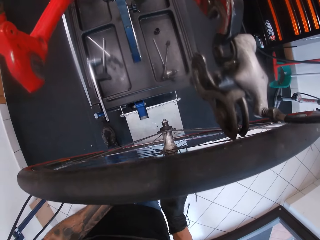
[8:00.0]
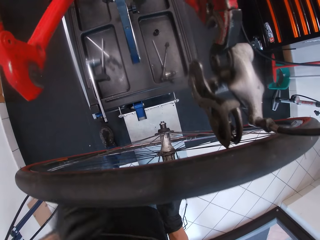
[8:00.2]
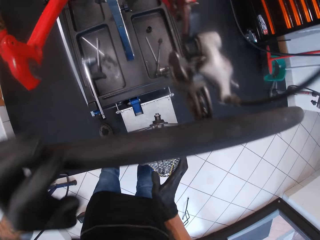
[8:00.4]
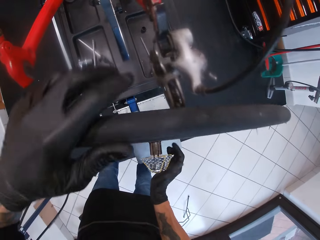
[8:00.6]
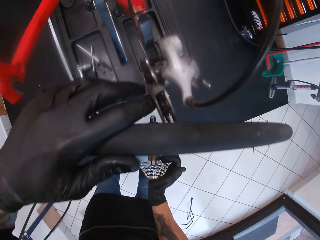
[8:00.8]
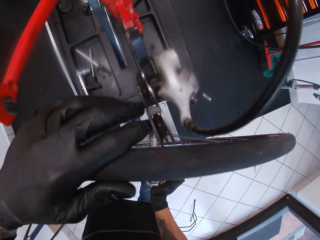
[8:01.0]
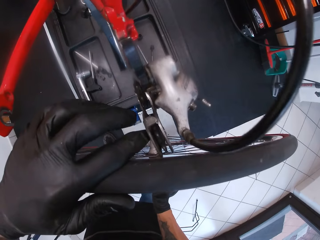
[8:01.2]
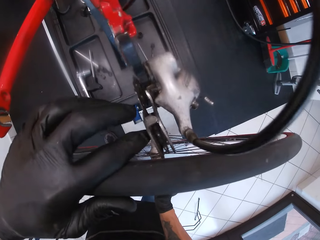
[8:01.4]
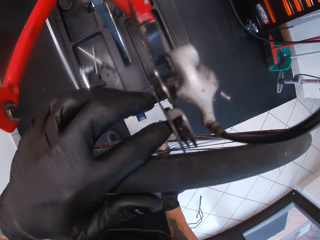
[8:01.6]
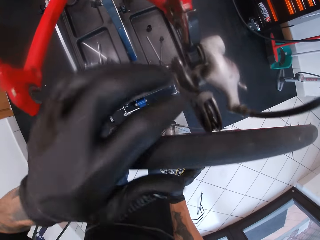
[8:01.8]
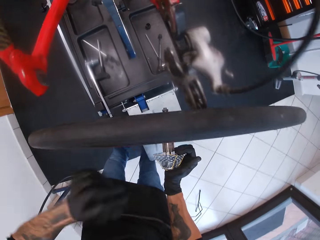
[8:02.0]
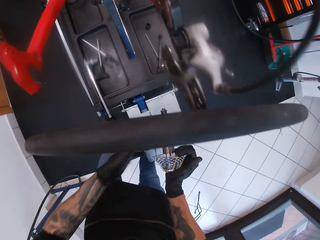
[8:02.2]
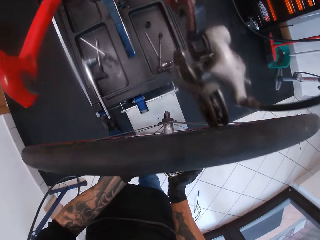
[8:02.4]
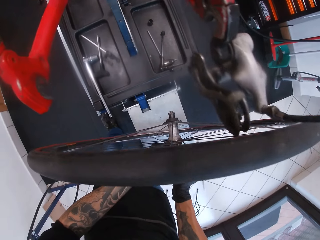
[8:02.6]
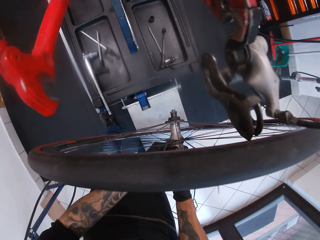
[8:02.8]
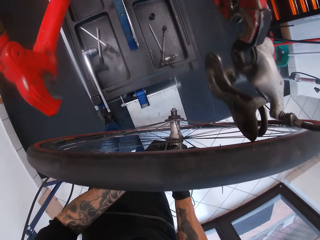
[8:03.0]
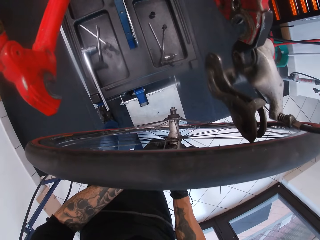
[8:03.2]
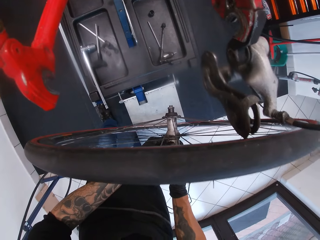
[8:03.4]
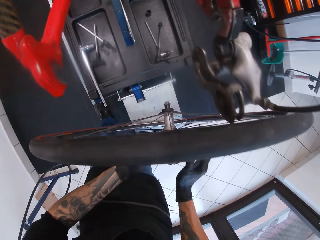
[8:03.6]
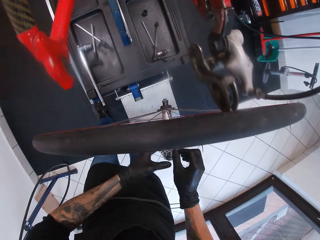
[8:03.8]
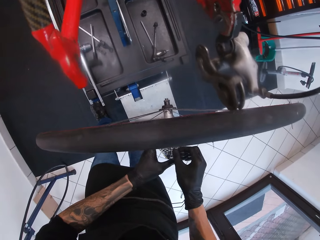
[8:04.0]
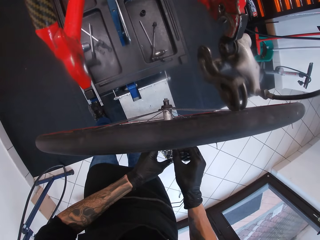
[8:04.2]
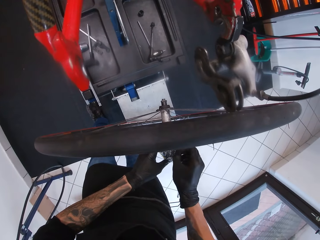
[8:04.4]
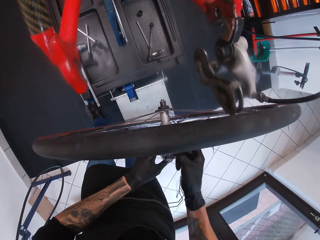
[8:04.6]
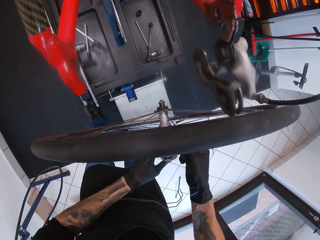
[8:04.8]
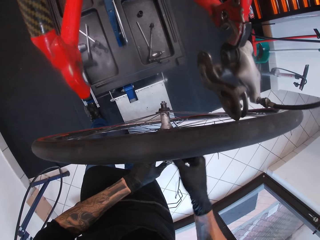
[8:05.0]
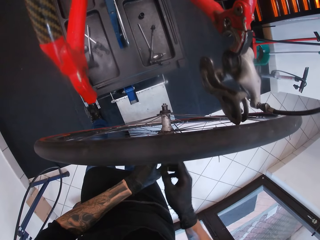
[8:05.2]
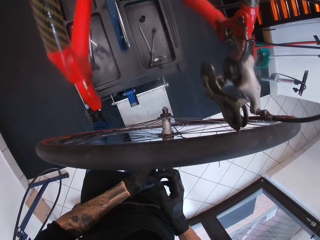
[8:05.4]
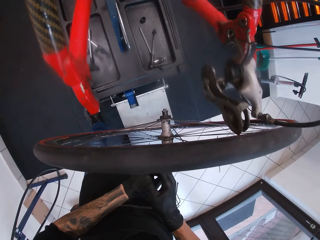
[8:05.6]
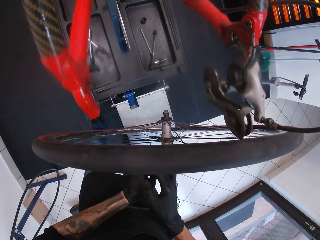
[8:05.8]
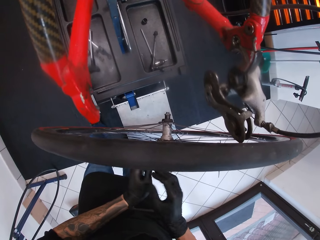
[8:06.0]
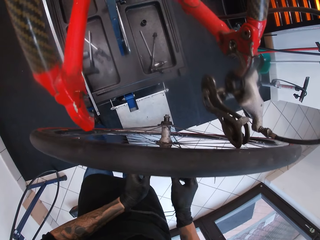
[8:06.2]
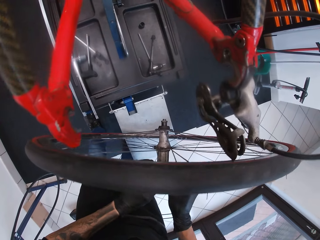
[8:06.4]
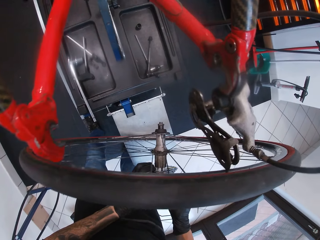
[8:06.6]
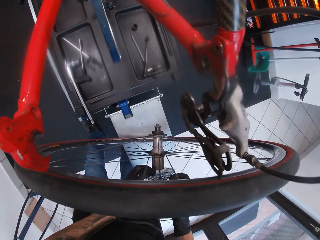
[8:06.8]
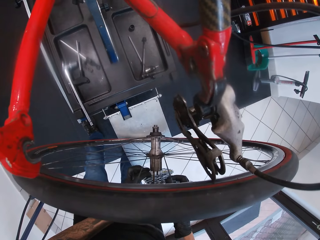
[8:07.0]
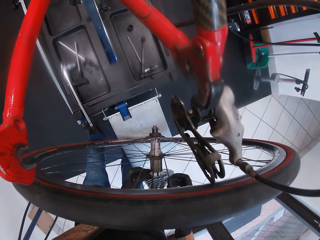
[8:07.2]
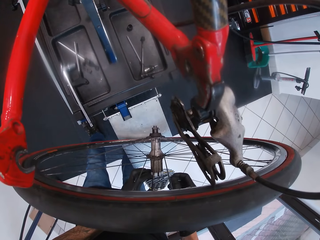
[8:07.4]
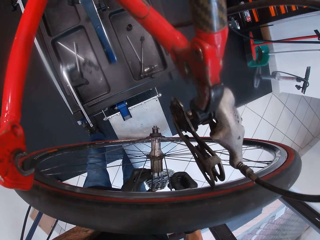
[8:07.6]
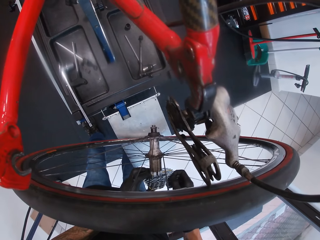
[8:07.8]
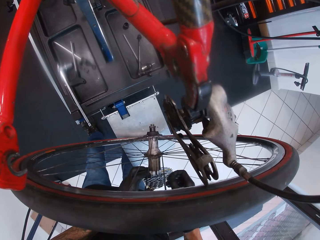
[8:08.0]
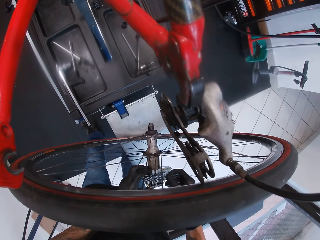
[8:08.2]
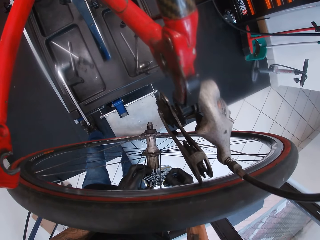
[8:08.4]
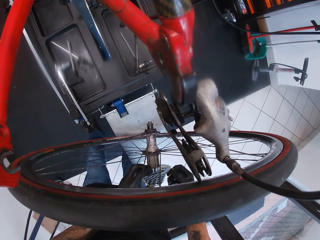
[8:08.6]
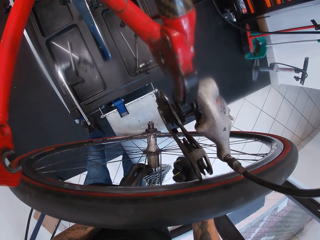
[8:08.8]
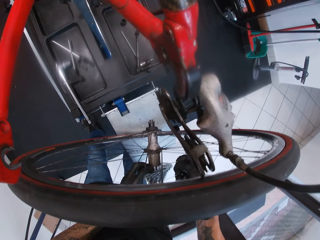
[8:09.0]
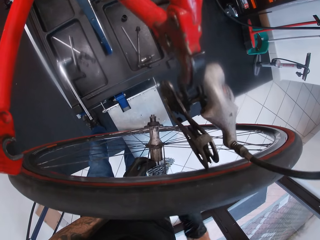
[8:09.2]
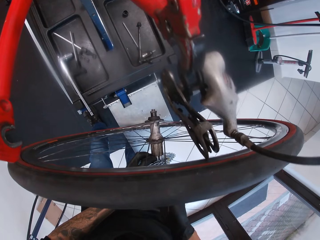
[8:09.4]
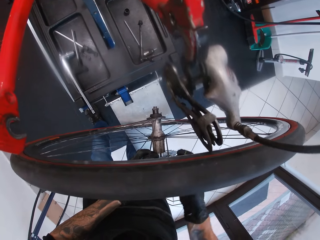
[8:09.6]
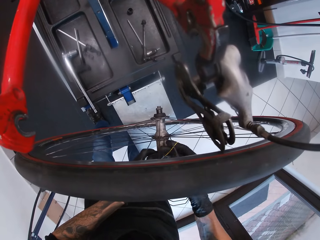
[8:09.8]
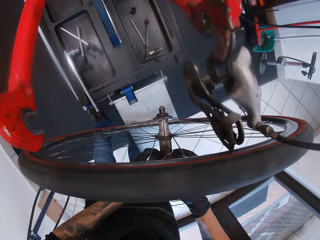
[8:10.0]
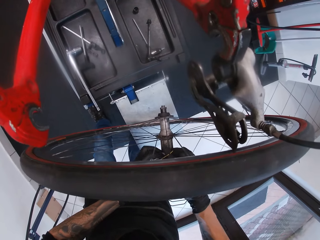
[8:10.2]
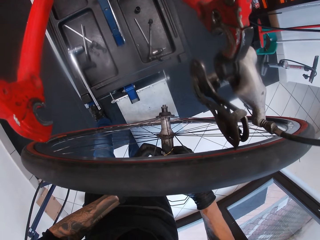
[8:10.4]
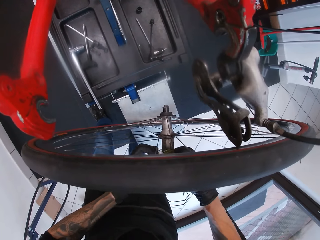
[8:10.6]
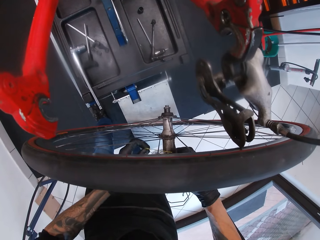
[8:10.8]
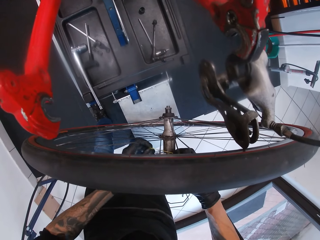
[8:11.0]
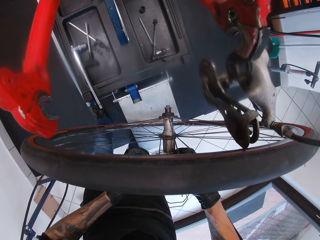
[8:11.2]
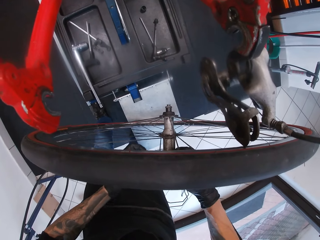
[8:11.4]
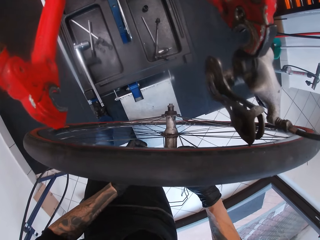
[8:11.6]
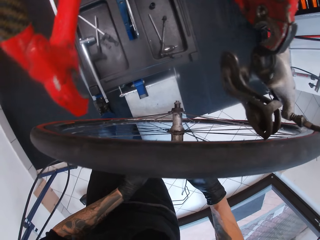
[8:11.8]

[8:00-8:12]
The camera wearer holds a rubber band.

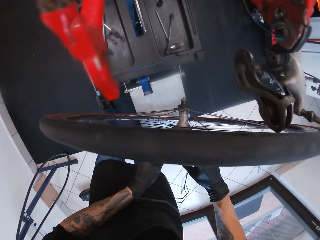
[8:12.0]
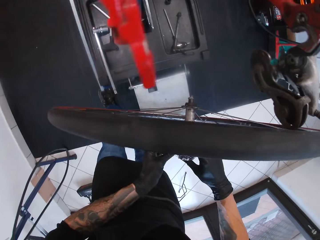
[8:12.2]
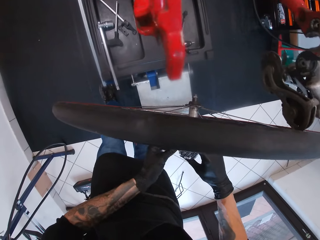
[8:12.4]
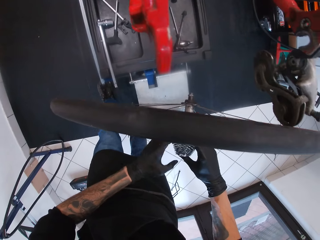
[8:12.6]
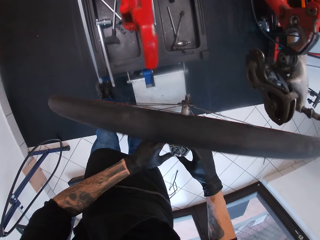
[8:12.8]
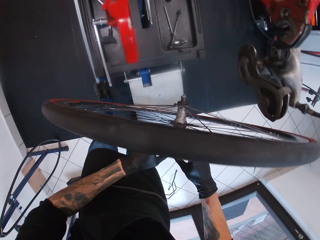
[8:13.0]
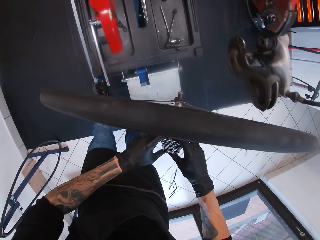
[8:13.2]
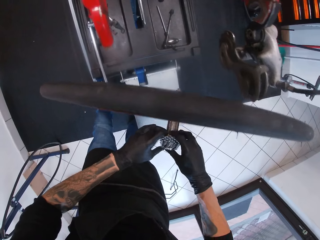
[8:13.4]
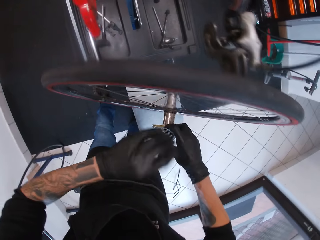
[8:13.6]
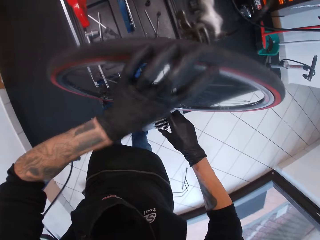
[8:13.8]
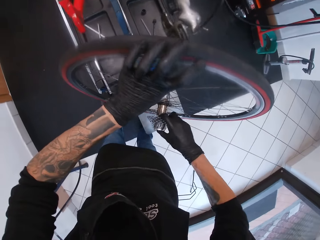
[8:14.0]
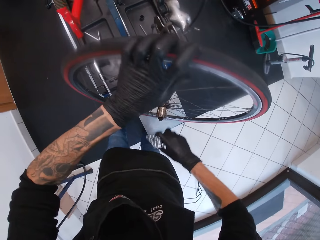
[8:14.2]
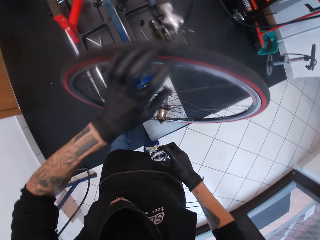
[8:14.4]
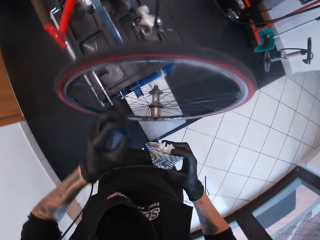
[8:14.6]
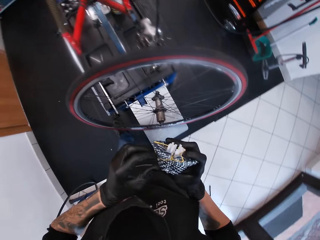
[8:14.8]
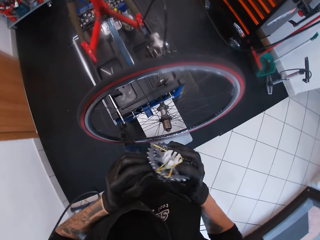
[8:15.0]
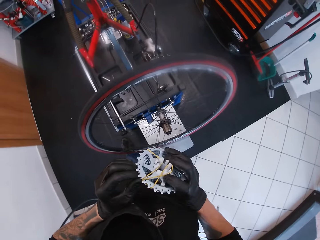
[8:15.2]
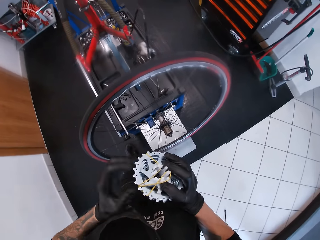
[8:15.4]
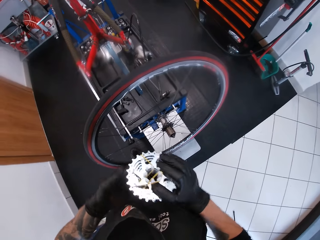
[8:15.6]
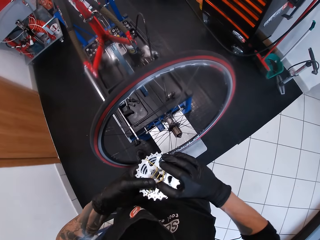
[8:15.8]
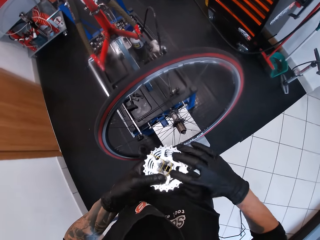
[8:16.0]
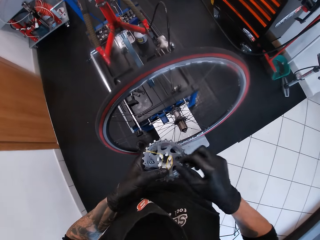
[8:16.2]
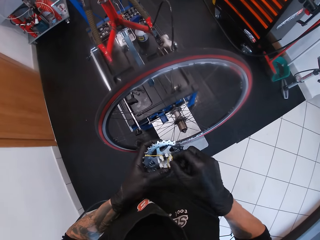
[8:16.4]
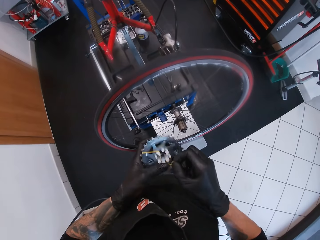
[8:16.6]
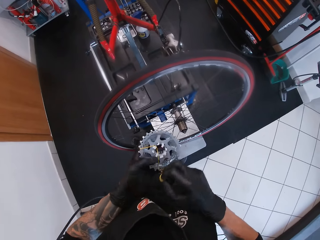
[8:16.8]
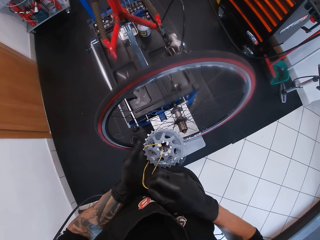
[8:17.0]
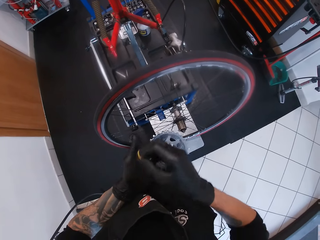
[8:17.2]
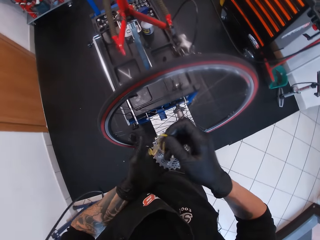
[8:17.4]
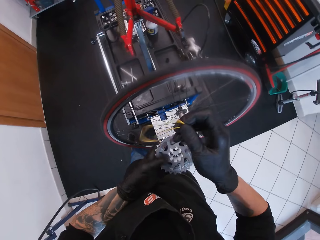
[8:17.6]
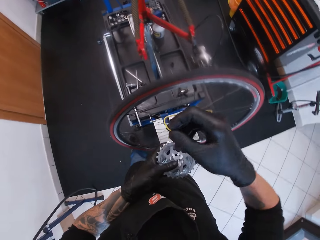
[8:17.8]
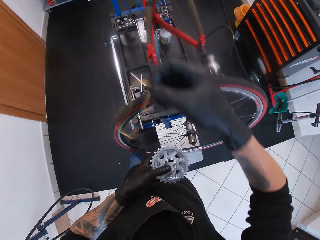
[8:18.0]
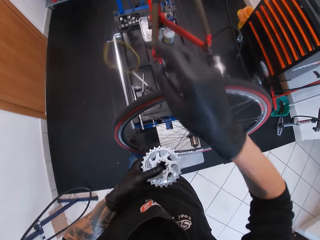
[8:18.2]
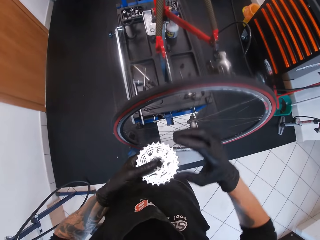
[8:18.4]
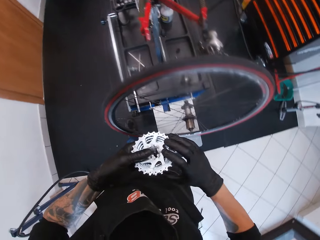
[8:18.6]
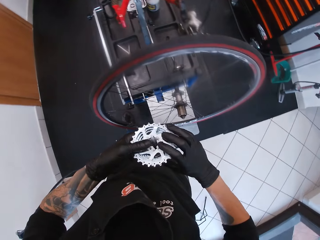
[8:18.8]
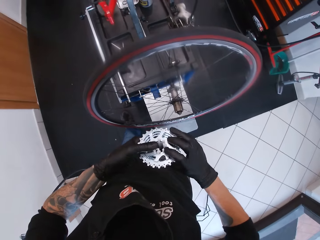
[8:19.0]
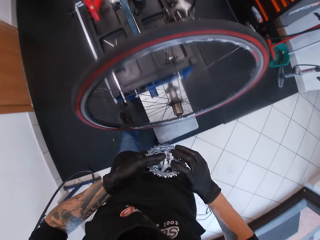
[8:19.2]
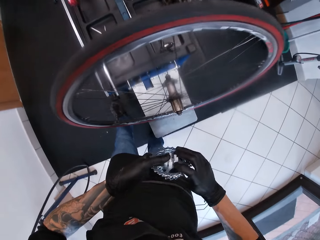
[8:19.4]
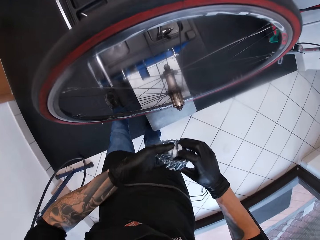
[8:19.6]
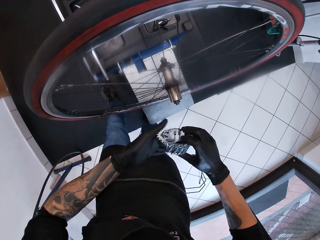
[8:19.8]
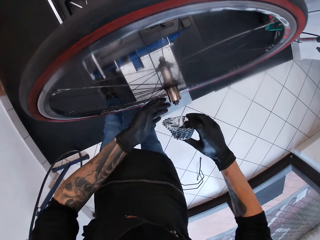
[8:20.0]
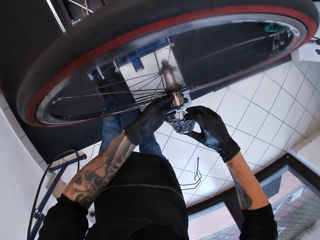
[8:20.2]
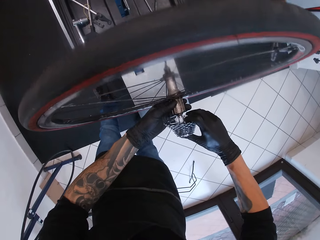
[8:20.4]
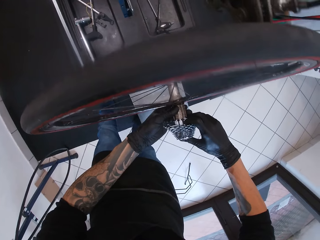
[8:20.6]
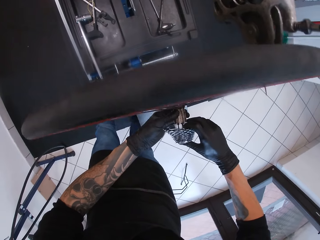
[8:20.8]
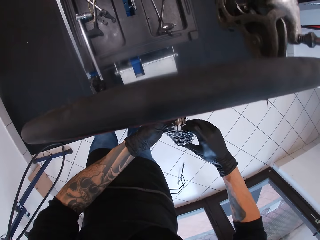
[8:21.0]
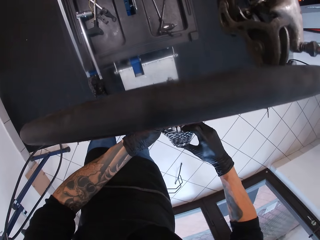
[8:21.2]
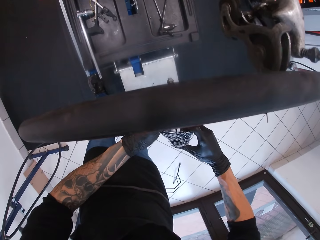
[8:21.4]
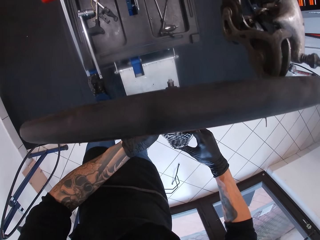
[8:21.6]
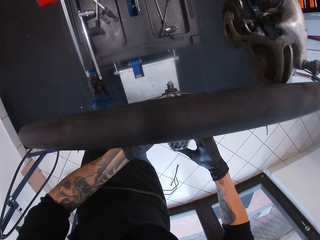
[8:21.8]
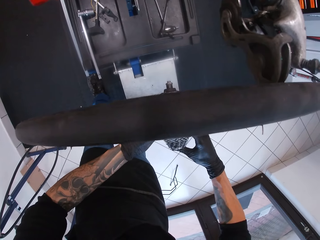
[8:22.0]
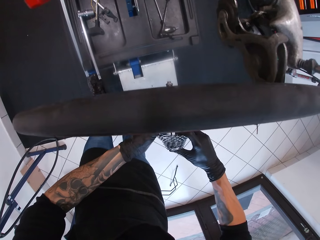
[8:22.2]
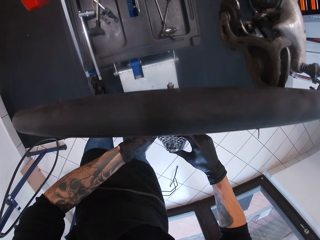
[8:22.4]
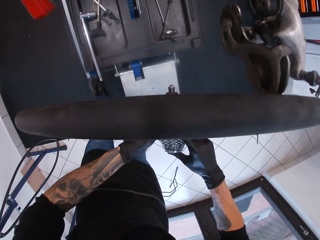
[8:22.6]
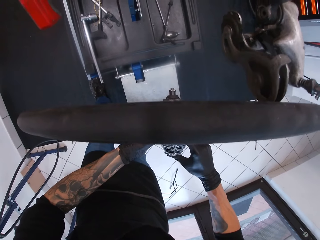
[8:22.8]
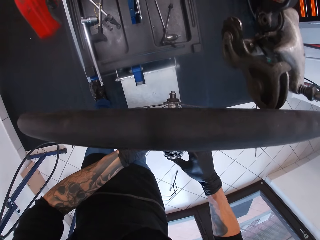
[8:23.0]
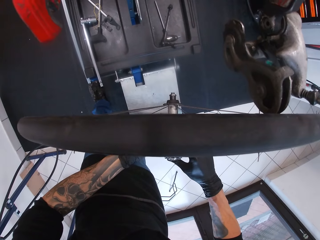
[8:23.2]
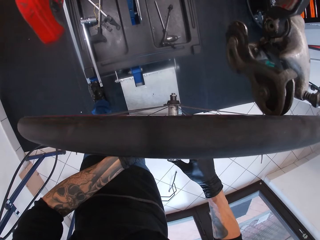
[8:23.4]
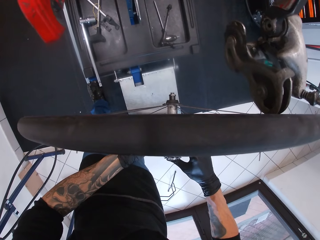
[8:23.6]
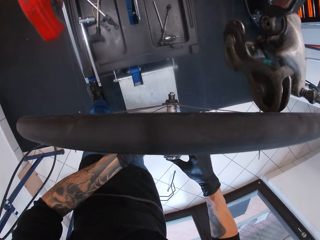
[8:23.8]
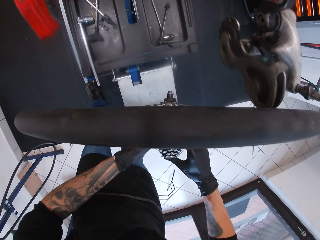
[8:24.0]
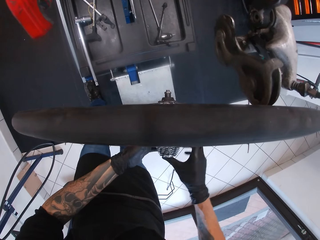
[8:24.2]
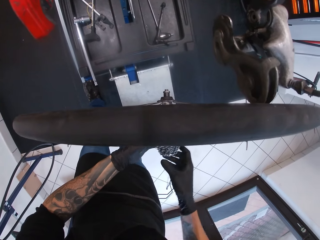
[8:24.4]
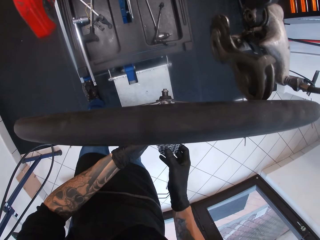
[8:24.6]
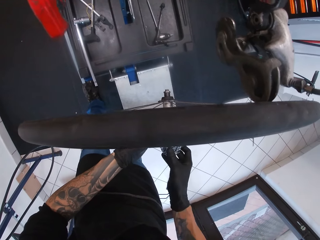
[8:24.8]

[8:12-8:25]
The camera wearer removes the cassette from the axle on the bicycle with his right hand. He passes the cassette in his right hand to his left hand. He removes a rubber band from the cassette in his left hand. He drops the rubber band on the bicycle repair stand with his right hand. He attaches the cassette in his right hand to the axle on the bicycle.
